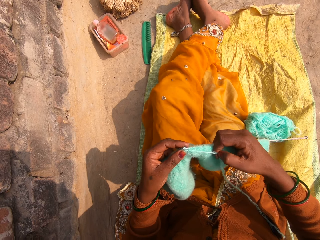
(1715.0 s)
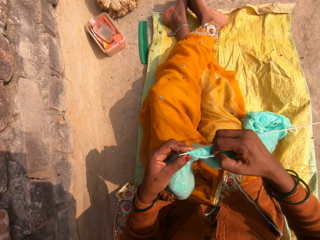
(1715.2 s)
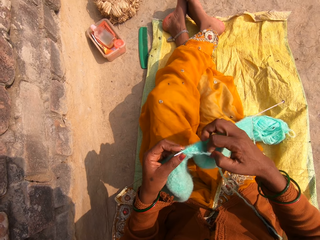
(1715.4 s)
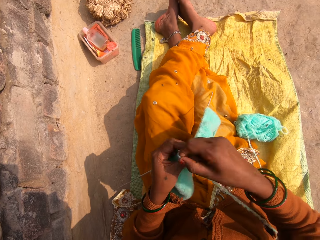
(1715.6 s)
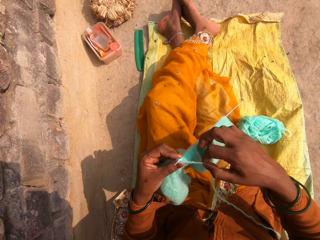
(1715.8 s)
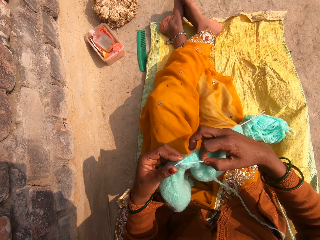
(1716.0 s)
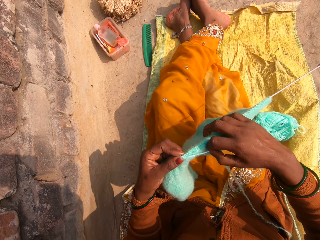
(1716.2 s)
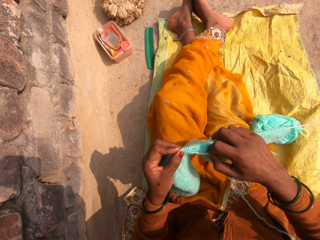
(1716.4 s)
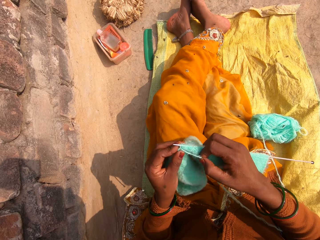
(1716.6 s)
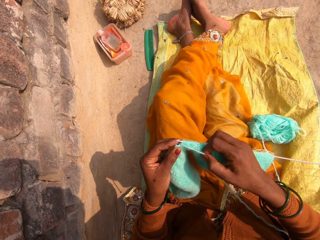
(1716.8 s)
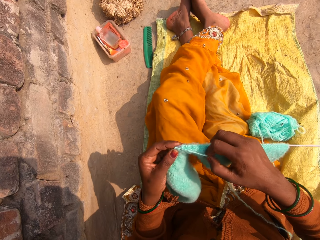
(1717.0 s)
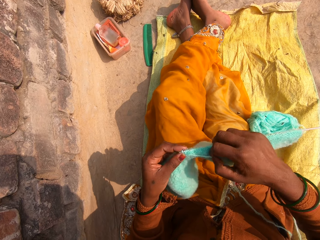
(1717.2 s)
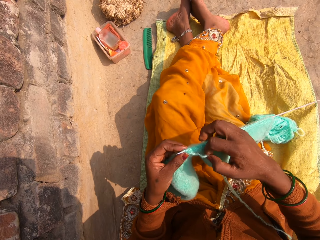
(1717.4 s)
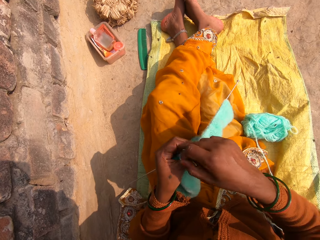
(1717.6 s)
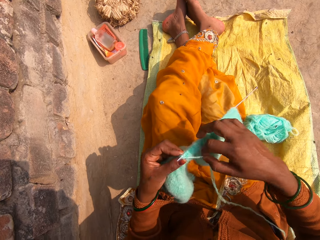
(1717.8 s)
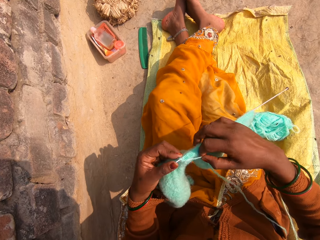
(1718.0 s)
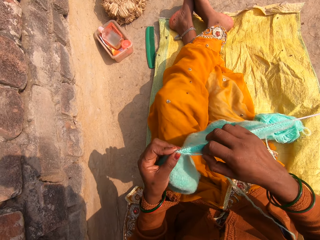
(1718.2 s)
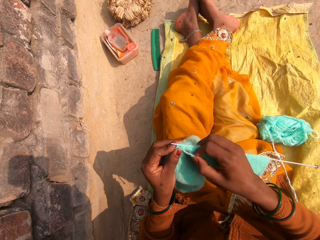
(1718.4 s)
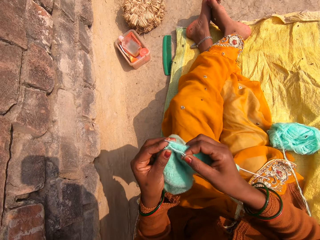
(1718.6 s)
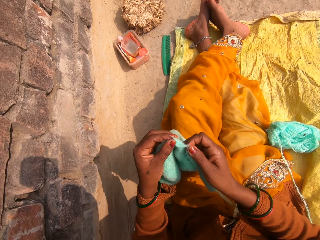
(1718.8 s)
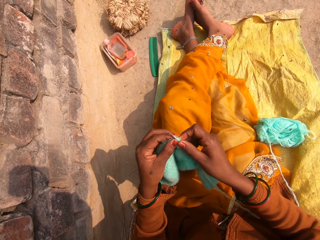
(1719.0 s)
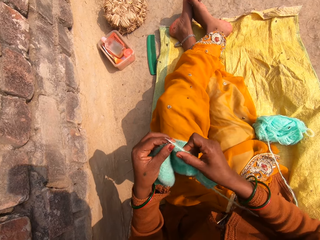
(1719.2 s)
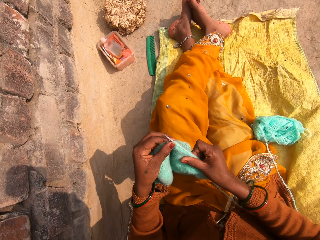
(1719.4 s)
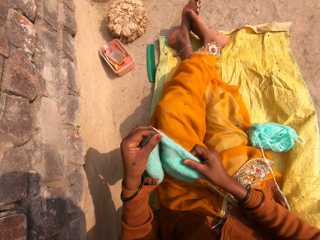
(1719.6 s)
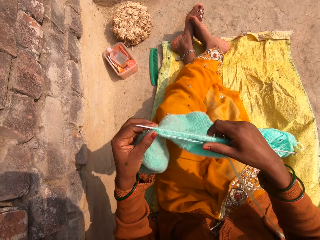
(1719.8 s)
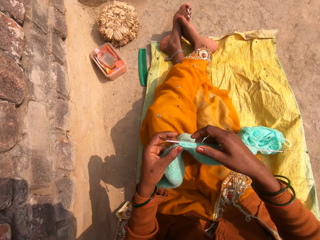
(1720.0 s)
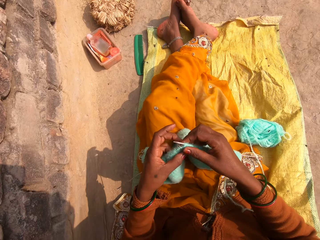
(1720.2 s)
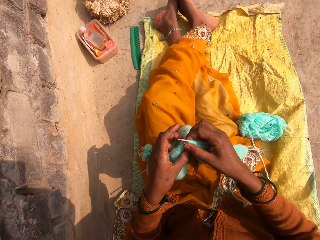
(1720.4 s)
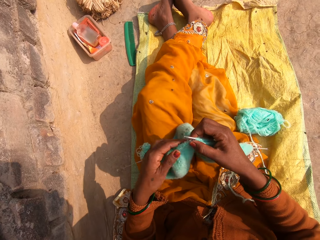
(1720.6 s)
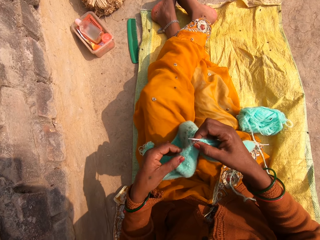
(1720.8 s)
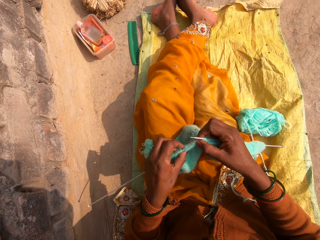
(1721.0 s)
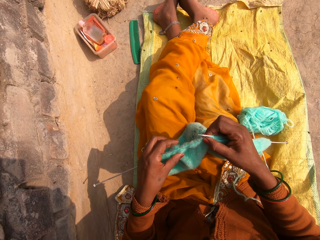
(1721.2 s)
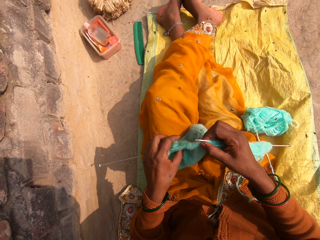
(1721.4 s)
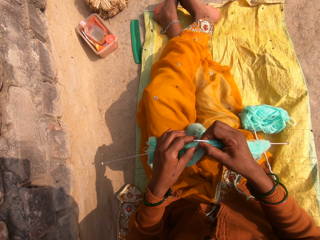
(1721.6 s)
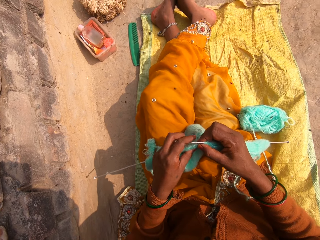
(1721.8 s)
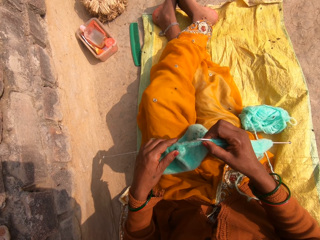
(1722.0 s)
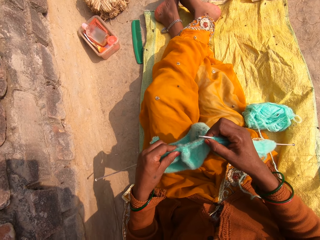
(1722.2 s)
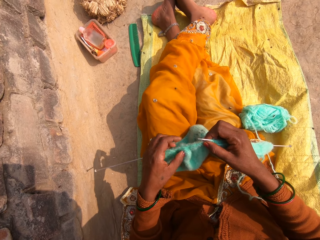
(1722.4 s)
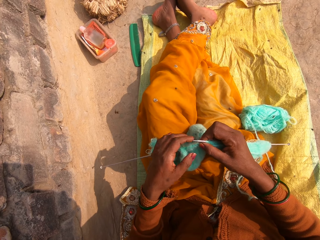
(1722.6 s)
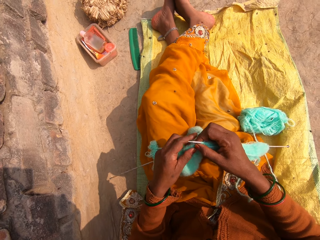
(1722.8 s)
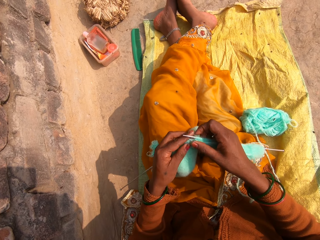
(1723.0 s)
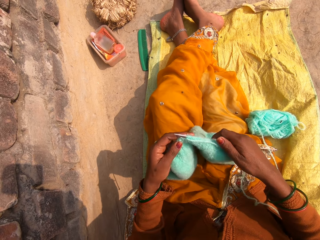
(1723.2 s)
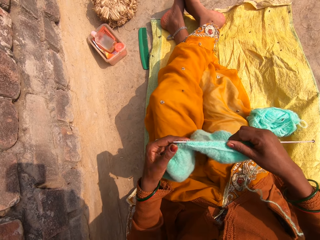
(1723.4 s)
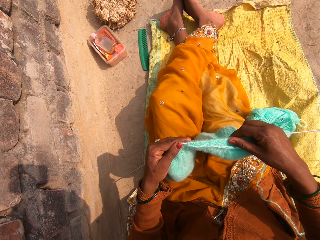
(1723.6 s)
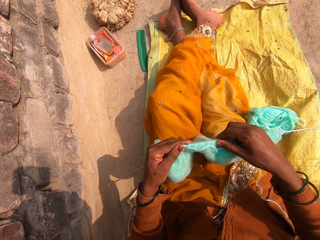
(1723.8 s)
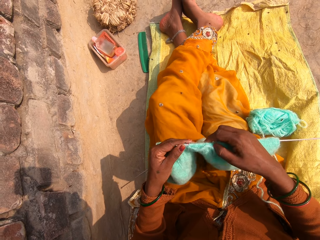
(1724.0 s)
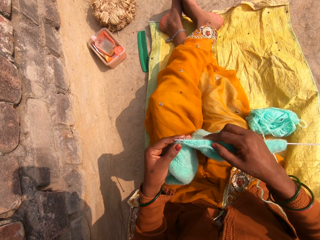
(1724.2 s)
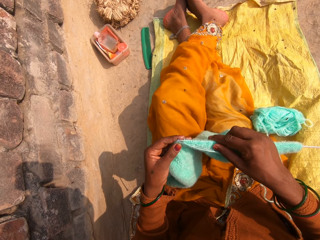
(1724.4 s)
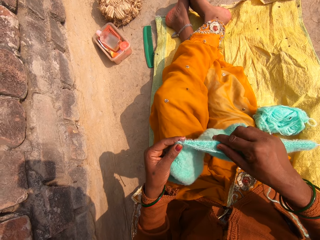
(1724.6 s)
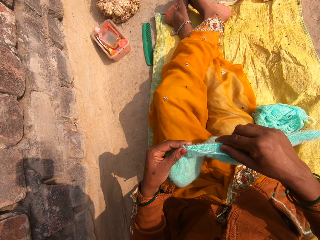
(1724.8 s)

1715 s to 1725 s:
The camera wearer rounds the wool on the crochet. They knit the fabric. They round the wool on the crochet. They knit the fabric. They adjust the fabric on the crochet.

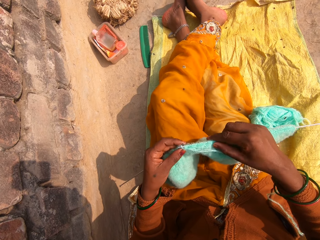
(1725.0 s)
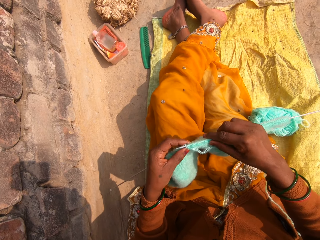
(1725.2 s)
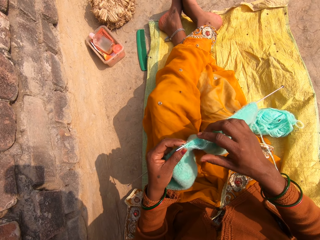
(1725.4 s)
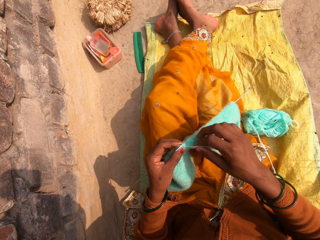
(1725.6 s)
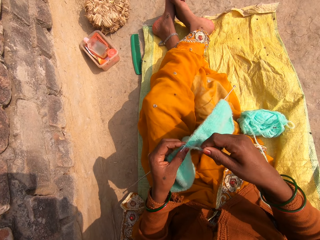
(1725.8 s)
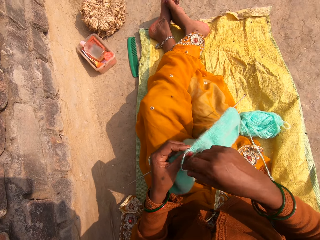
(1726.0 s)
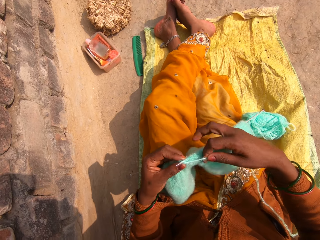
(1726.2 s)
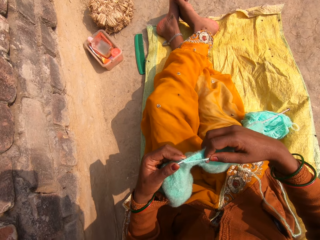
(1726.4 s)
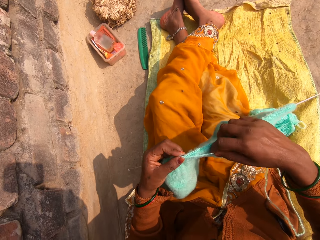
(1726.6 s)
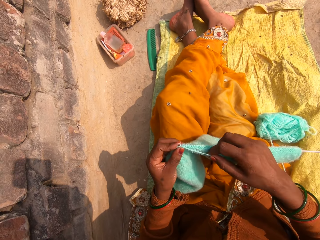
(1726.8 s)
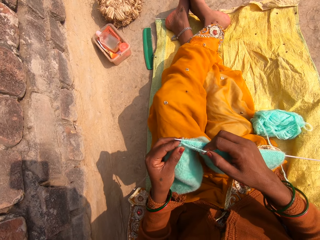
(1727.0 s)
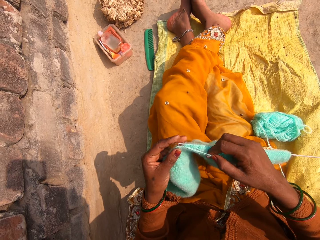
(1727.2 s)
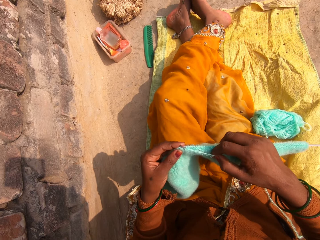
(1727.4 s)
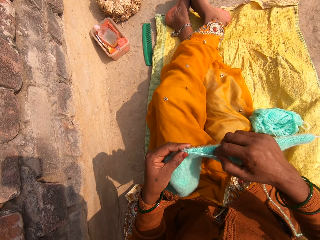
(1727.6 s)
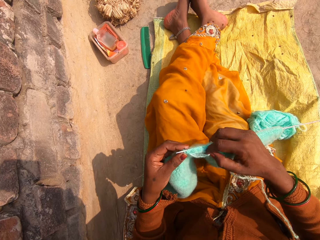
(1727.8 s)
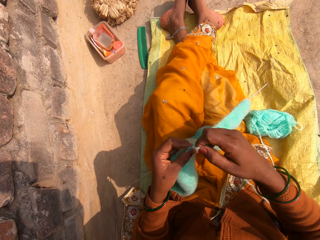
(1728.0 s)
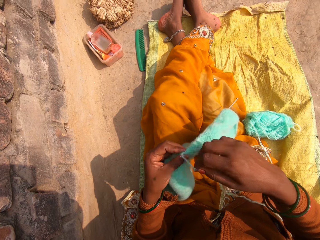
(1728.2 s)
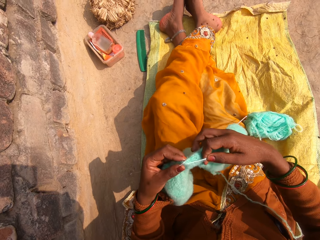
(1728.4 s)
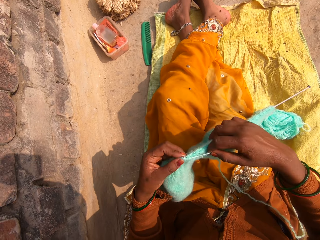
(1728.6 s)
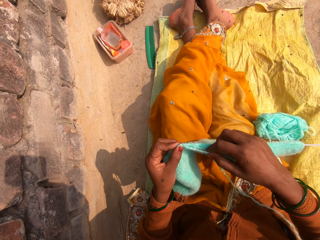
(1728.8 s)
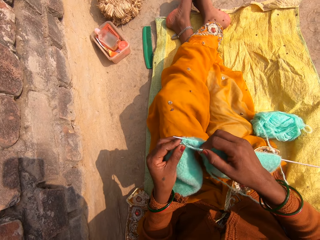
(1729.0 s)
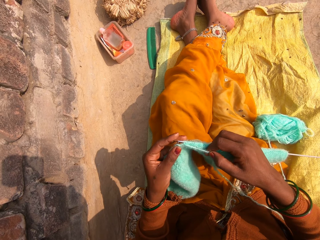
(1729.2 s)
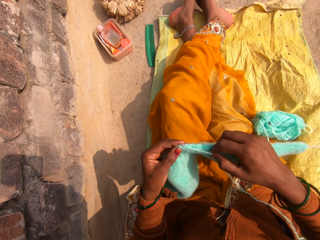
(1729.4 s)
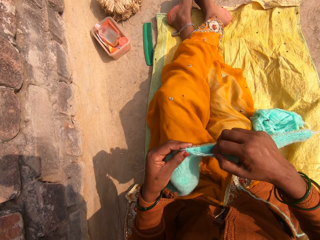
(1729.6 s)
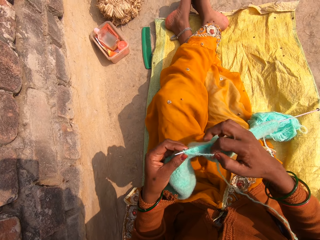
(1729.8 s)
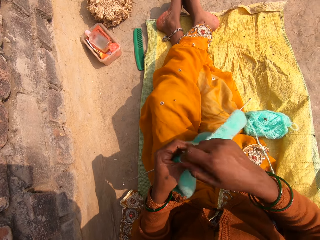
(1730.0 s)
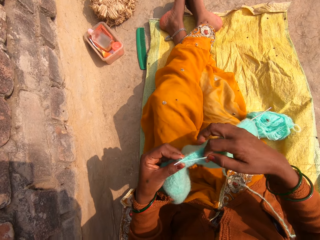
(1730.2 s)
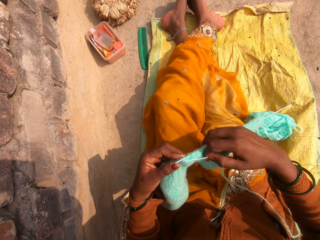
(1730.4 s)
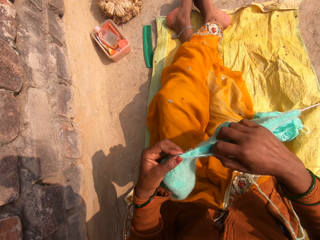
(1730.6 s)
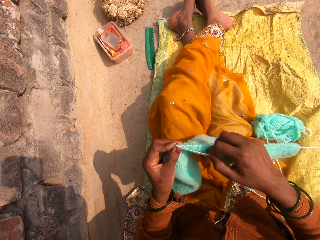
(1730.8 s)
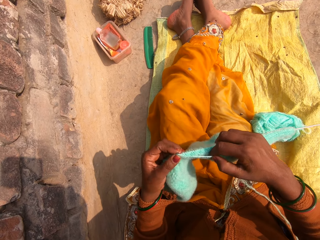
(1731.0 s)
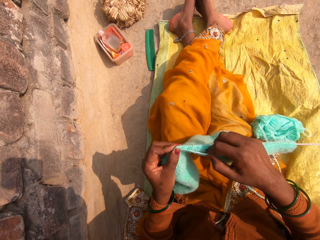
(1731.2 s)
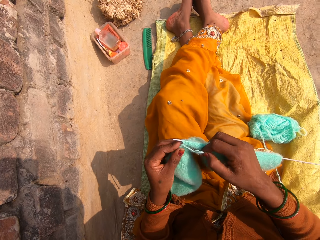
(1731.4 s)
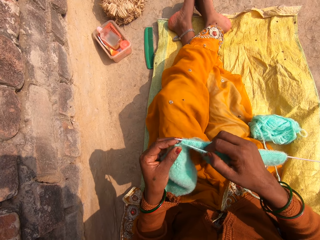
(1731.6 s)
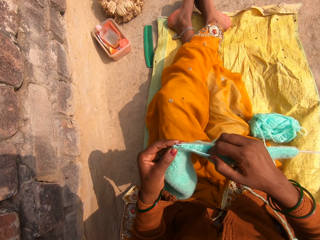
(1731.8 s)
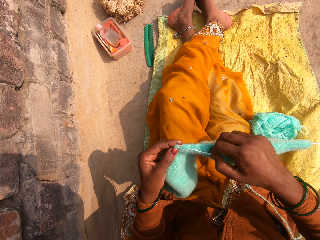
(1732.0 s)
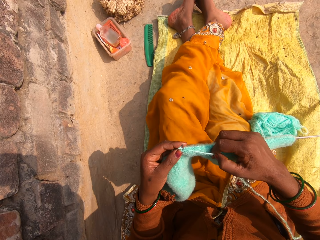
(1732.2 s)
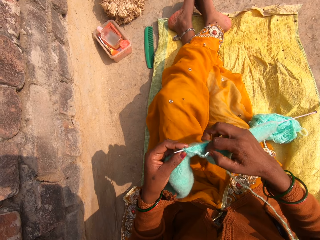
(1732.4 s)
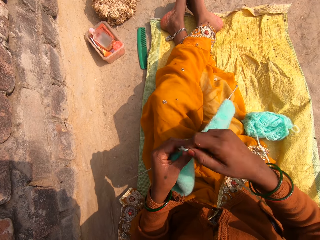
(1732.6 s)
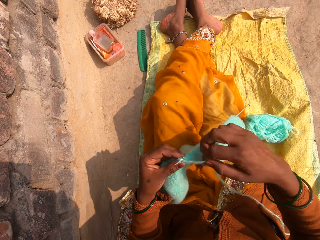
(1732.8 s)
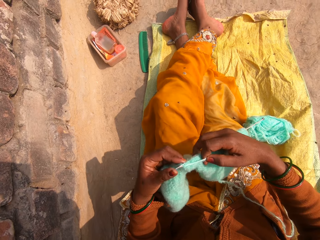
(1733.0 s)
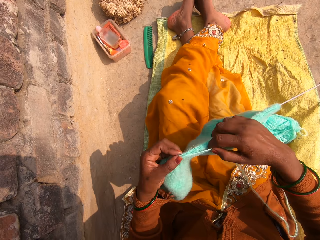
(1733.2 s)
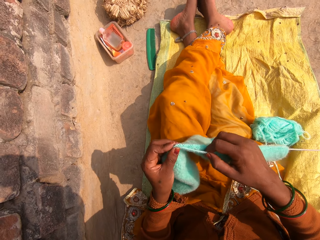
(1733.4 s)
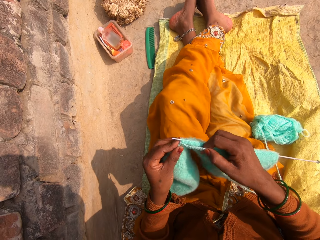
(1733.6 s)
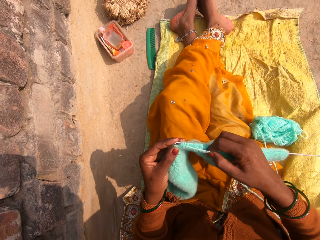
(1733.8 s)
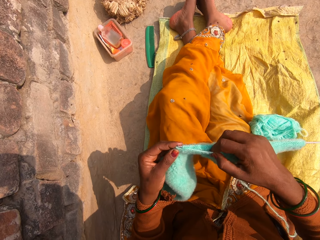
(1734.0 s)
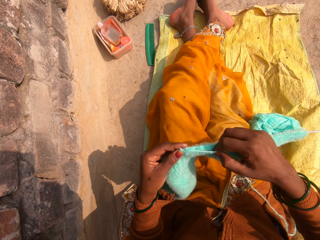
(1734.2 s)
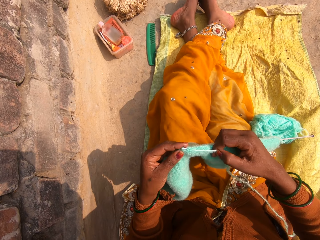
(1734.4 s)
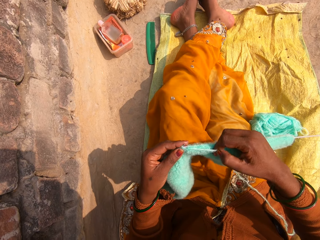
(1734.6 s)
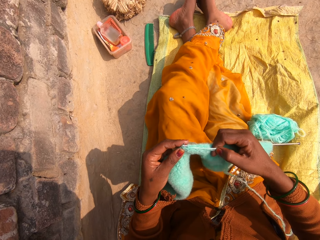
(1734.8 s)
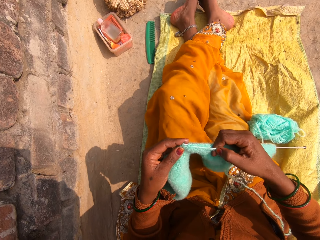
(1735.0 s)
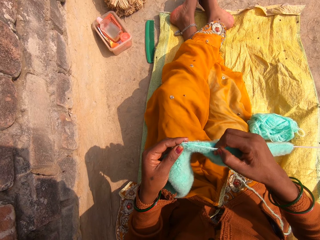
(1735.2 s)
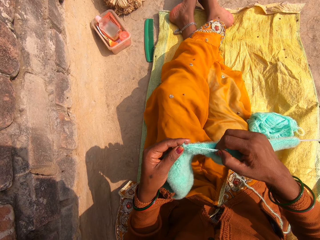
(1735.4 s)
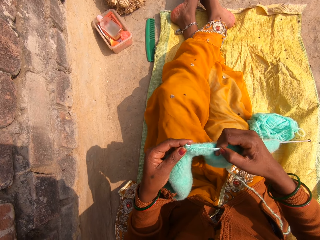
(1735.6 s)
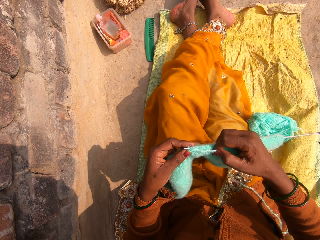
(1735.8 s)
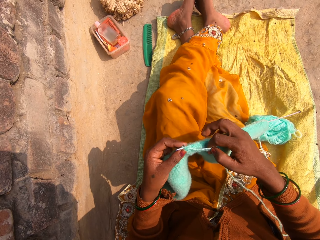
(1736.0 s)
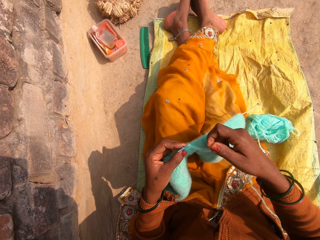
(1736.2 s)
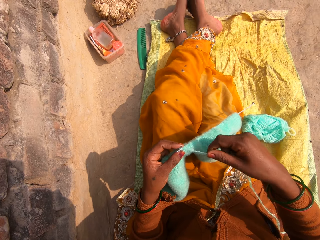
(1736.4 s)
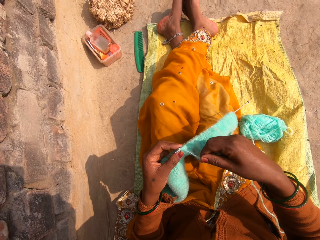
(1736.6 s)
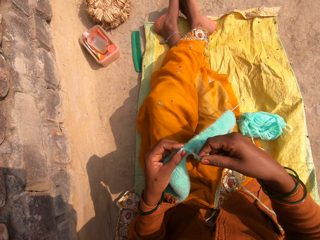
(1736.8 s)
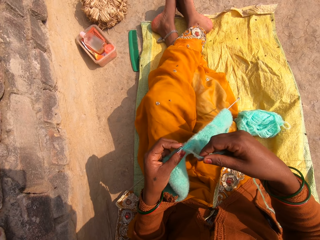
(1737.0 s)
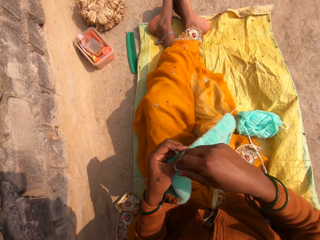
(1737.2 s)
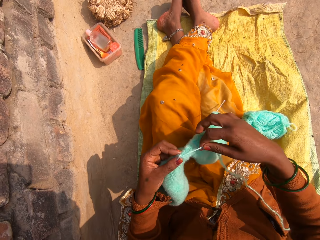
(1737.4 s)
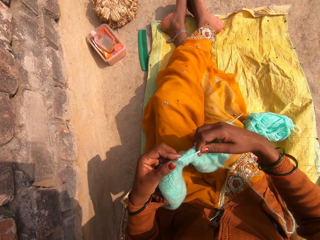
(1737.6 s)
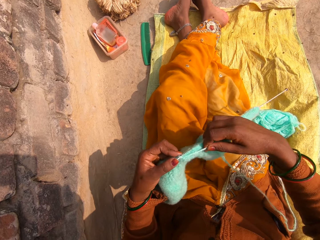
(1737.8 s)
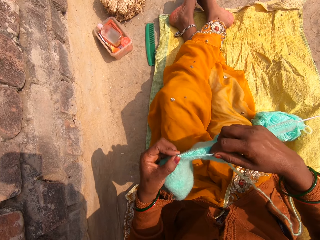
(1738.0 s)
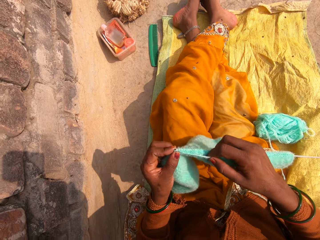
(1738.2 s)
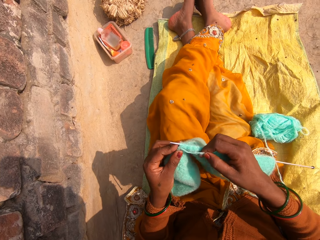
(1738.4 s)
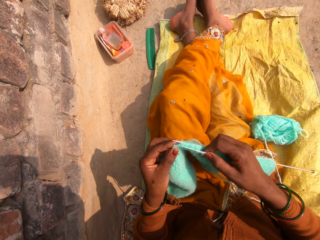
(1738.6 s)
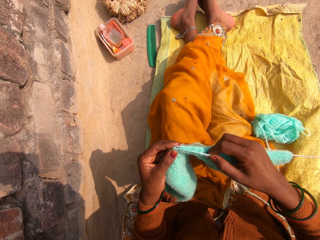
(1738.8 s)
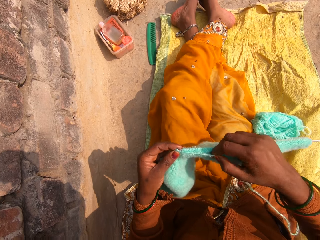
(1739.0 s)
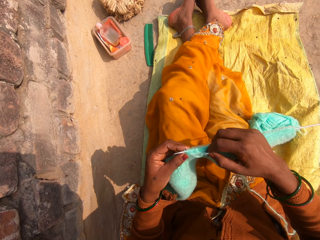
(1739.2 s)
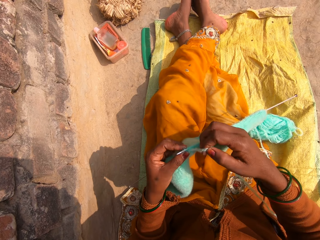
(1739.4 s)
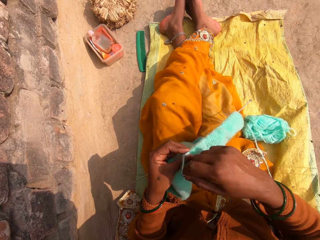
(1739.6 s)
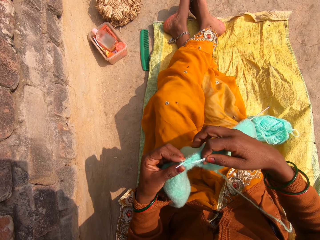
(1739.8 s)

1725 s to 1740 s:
The camera wearer rounds the wool on the crochet. They knit the fabric. They round the wool on the crochet. They knit the fabric. They round the wool on the crochet. They knit the fabric. They round the wool on the crochet. They knit the fabric. They round the wool on the crochet. They knit the fabric. They round the wool on the crochet.
